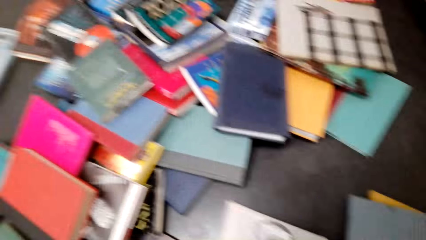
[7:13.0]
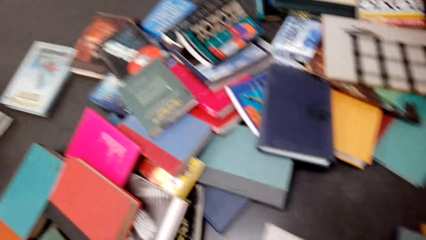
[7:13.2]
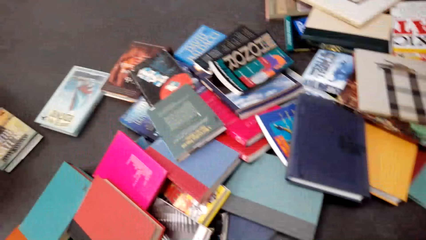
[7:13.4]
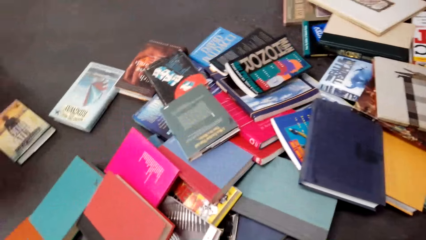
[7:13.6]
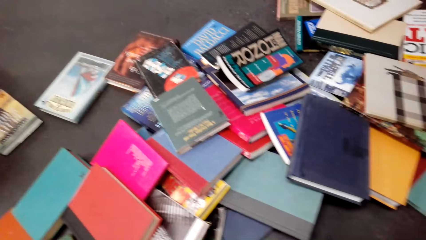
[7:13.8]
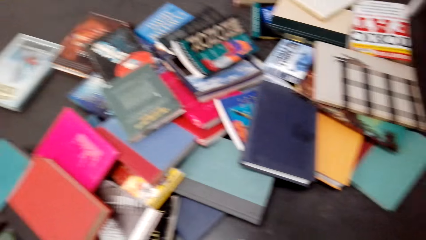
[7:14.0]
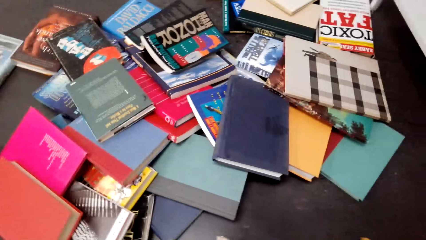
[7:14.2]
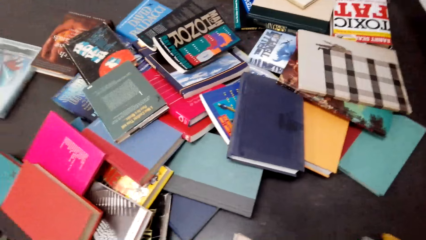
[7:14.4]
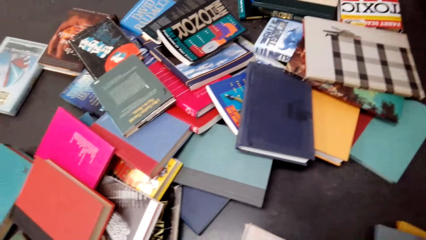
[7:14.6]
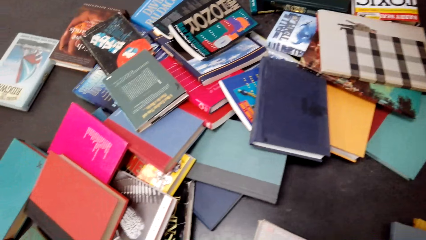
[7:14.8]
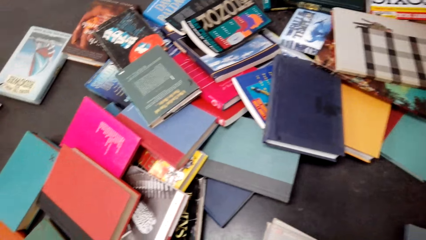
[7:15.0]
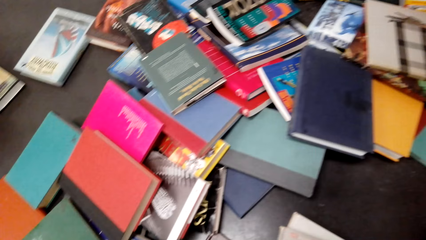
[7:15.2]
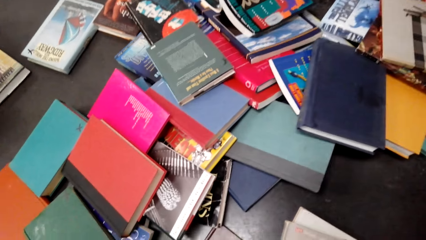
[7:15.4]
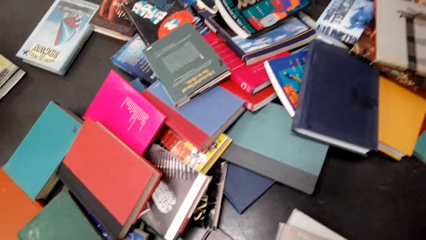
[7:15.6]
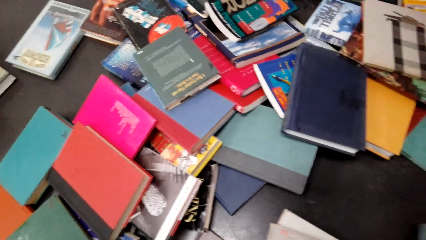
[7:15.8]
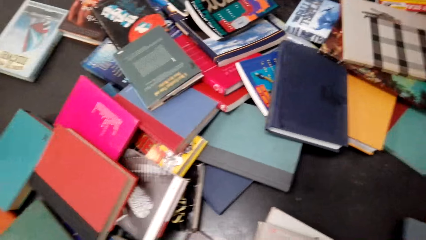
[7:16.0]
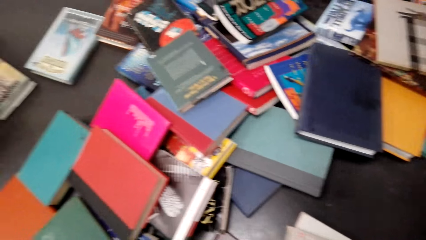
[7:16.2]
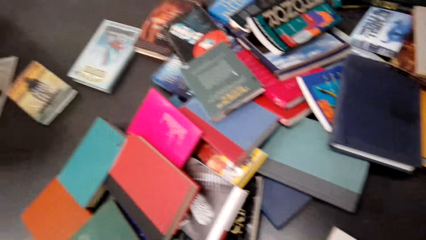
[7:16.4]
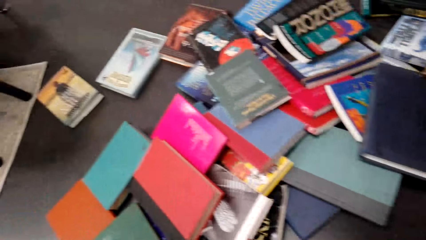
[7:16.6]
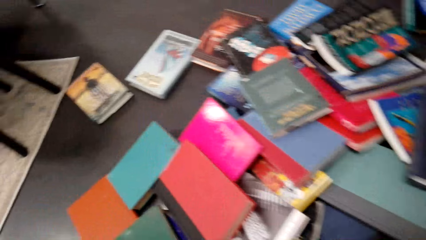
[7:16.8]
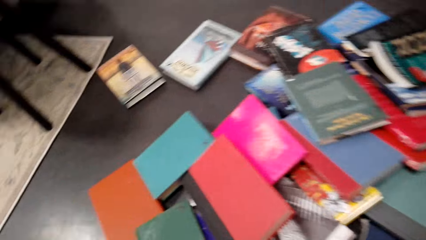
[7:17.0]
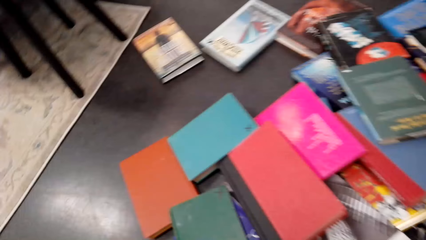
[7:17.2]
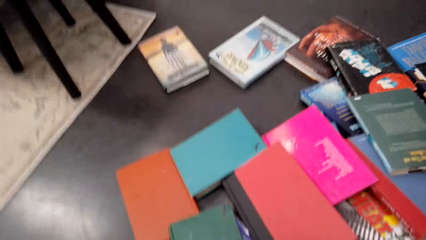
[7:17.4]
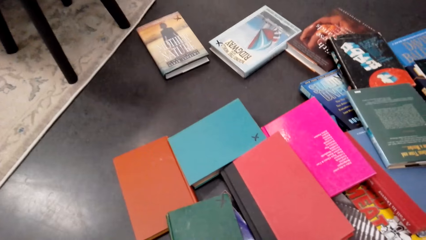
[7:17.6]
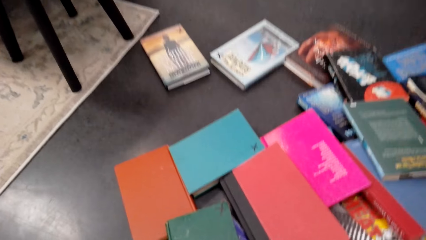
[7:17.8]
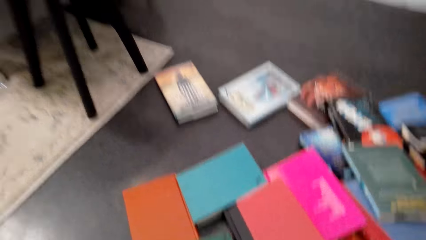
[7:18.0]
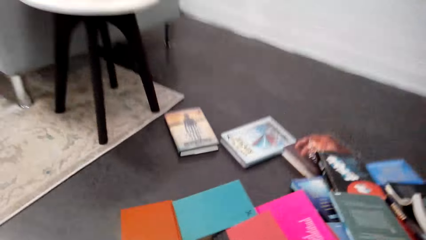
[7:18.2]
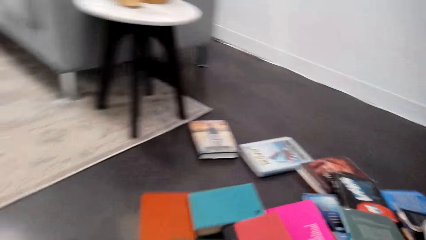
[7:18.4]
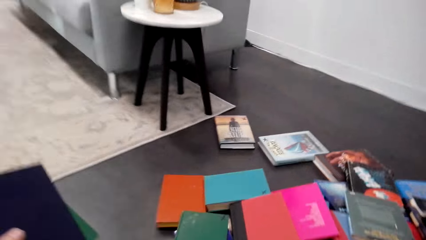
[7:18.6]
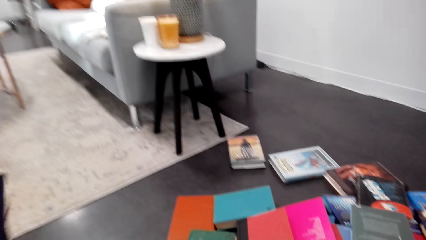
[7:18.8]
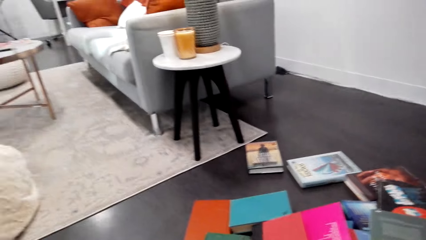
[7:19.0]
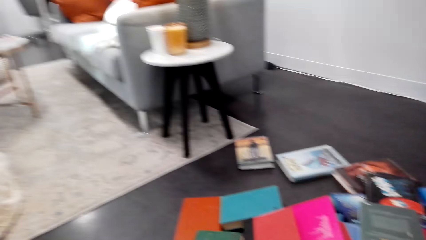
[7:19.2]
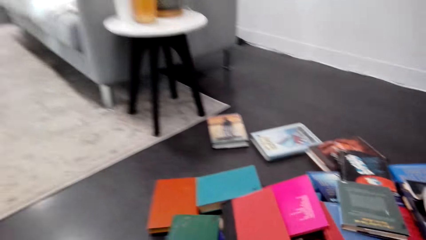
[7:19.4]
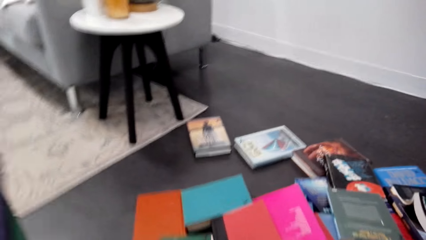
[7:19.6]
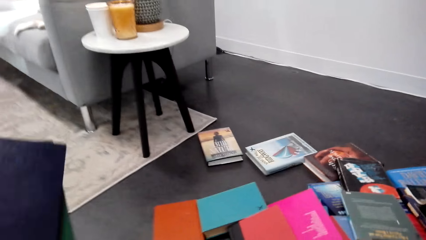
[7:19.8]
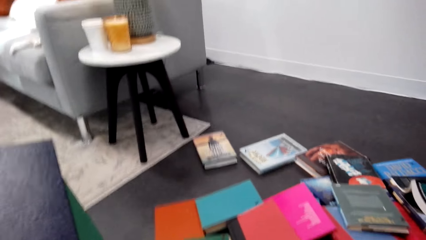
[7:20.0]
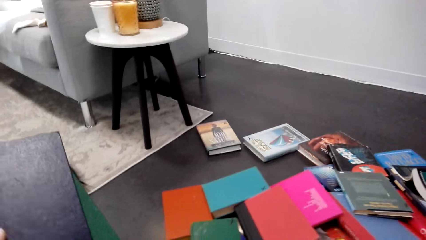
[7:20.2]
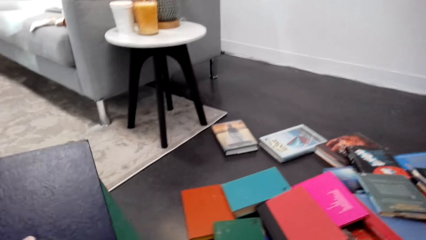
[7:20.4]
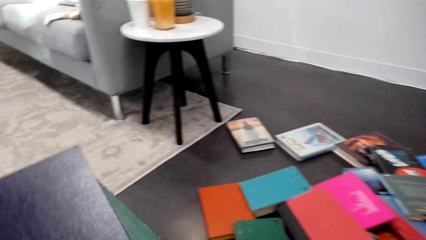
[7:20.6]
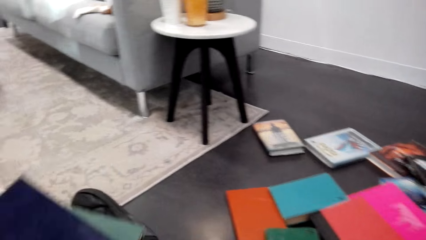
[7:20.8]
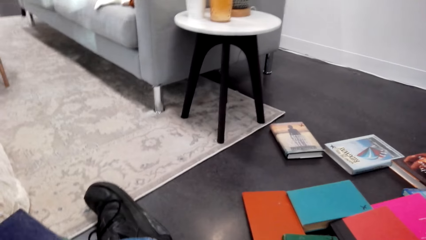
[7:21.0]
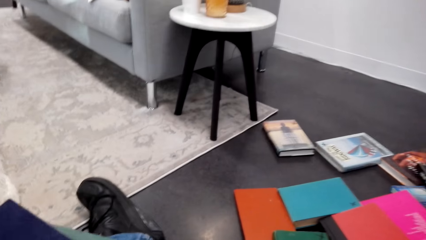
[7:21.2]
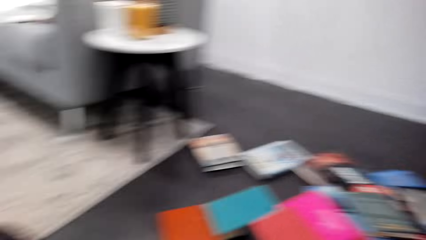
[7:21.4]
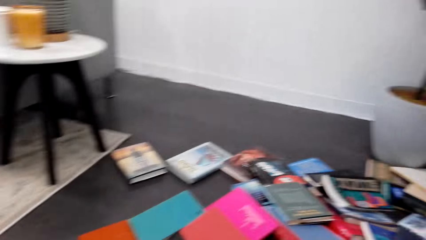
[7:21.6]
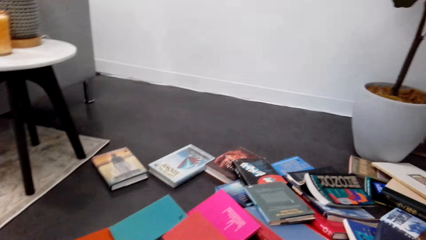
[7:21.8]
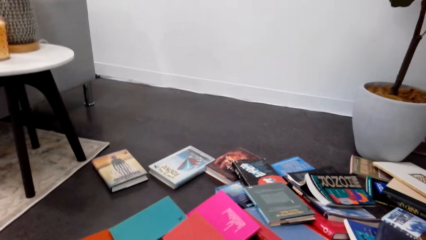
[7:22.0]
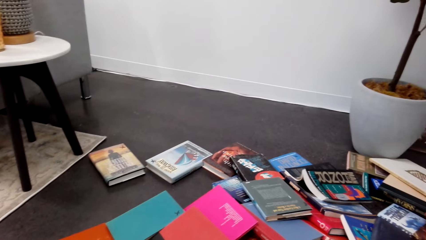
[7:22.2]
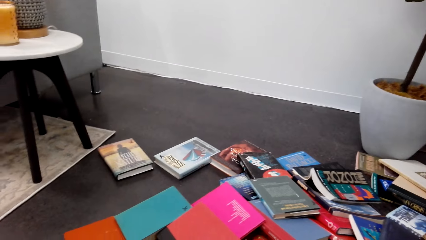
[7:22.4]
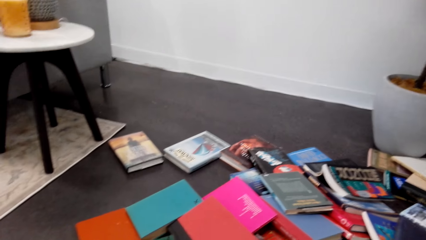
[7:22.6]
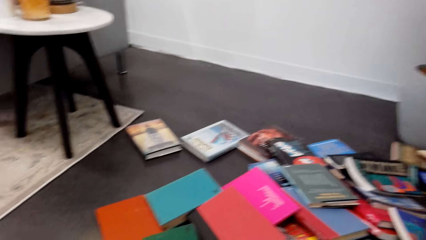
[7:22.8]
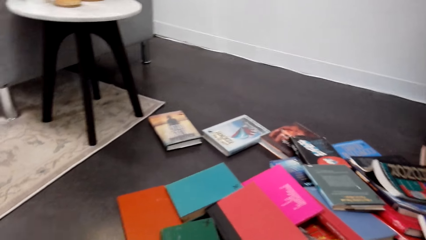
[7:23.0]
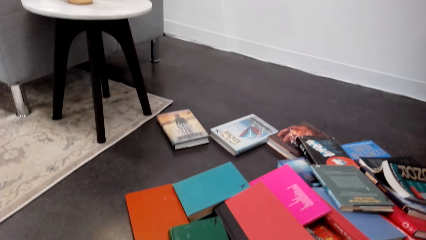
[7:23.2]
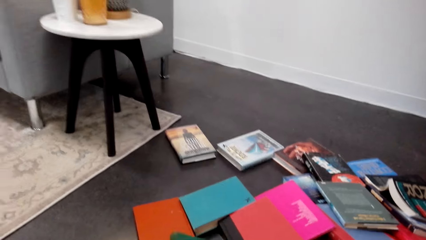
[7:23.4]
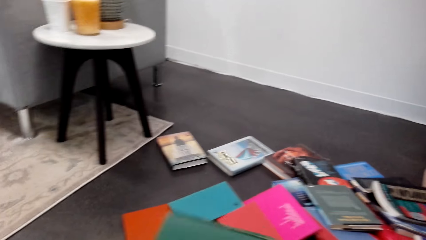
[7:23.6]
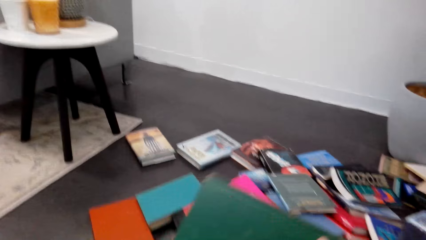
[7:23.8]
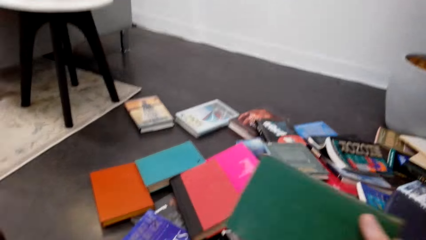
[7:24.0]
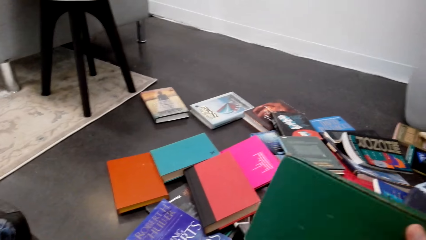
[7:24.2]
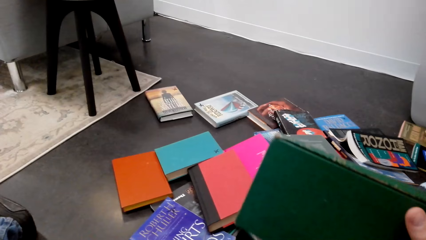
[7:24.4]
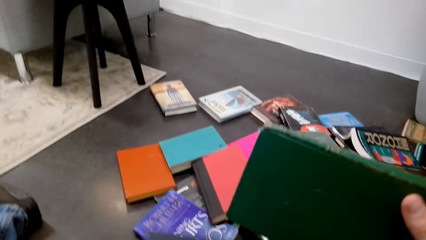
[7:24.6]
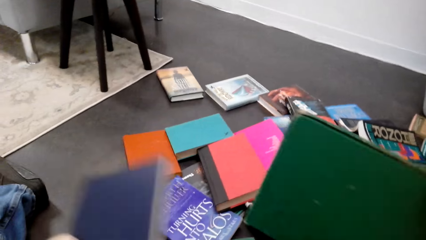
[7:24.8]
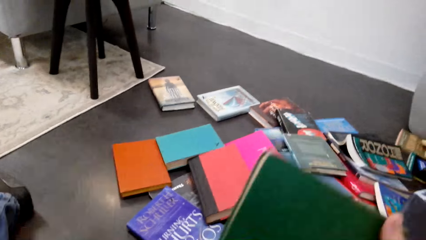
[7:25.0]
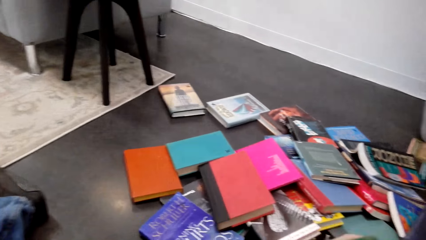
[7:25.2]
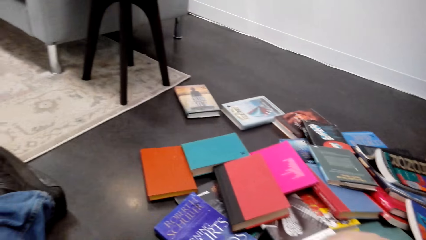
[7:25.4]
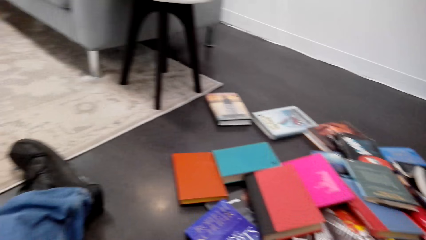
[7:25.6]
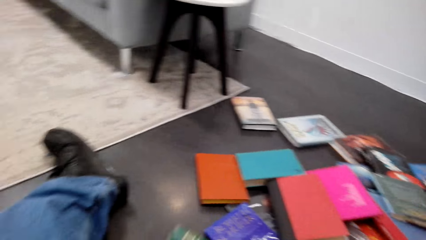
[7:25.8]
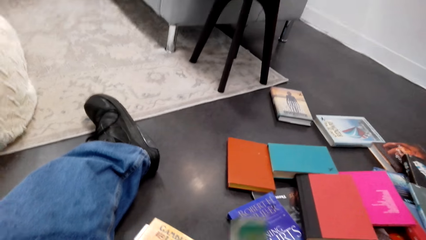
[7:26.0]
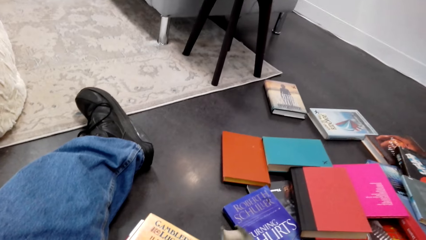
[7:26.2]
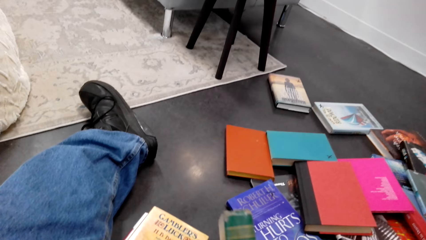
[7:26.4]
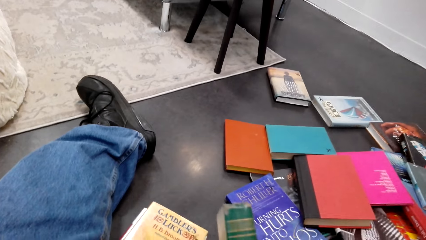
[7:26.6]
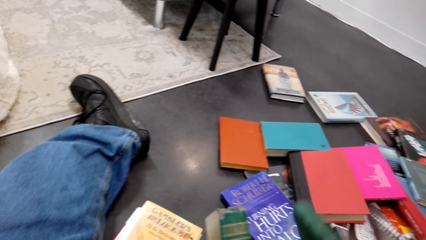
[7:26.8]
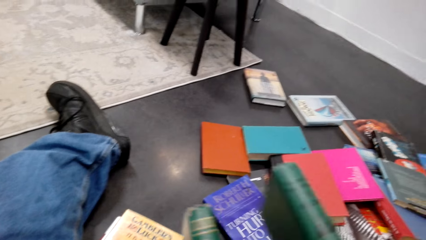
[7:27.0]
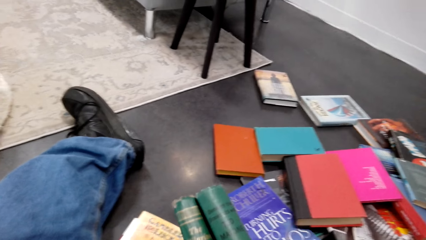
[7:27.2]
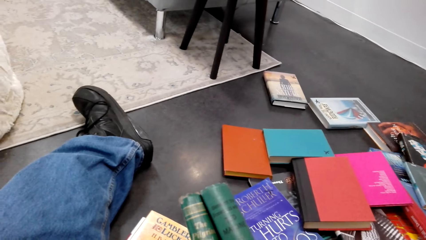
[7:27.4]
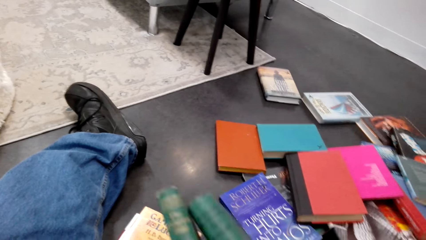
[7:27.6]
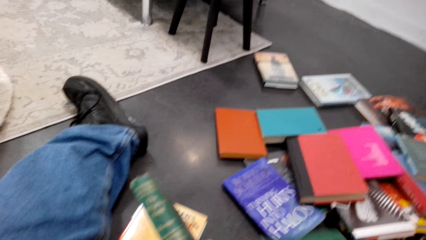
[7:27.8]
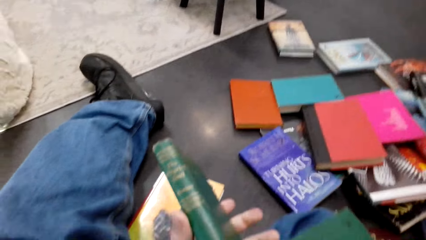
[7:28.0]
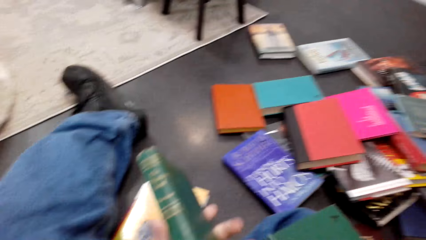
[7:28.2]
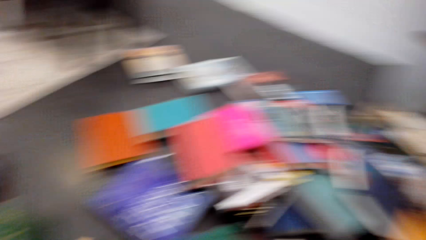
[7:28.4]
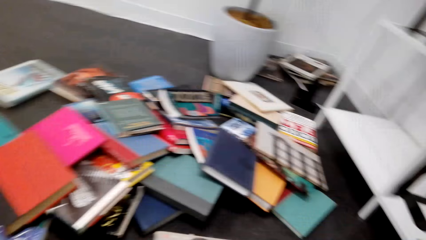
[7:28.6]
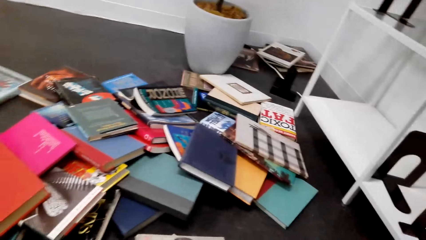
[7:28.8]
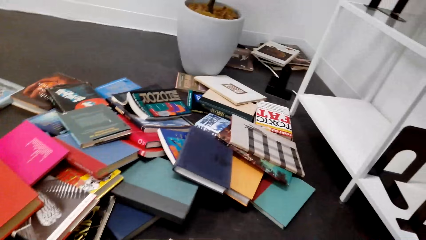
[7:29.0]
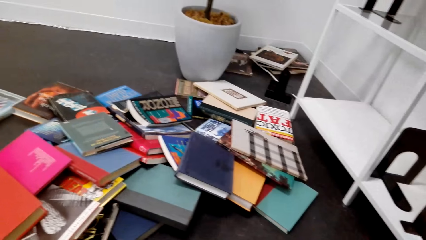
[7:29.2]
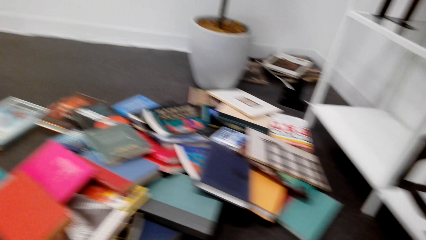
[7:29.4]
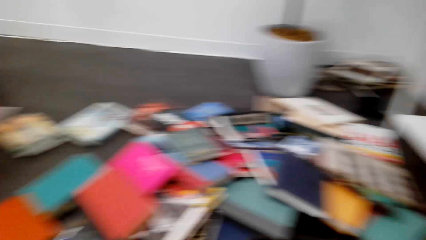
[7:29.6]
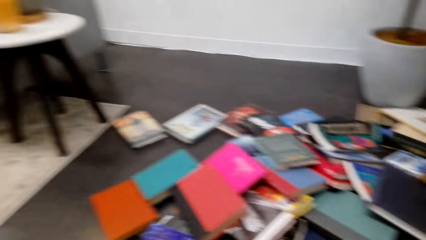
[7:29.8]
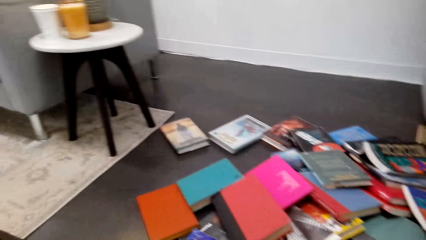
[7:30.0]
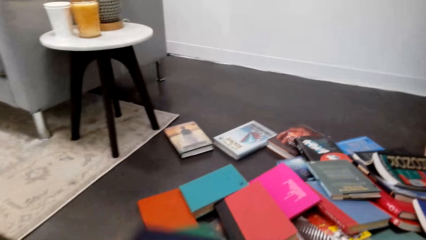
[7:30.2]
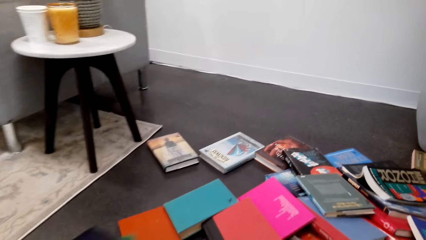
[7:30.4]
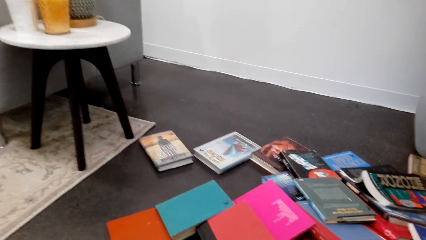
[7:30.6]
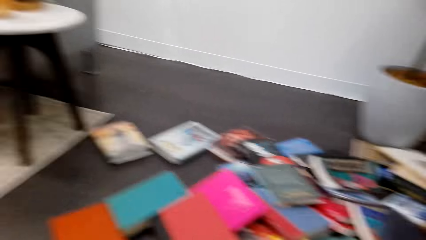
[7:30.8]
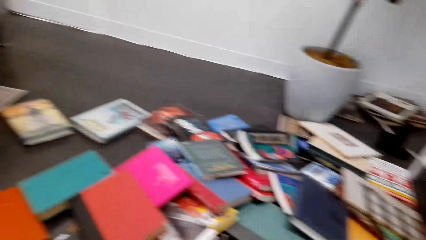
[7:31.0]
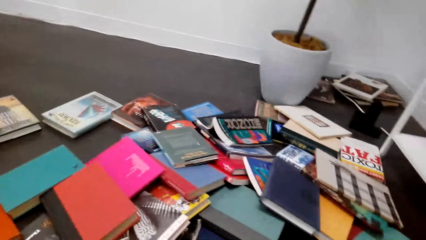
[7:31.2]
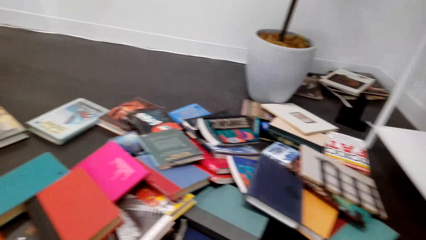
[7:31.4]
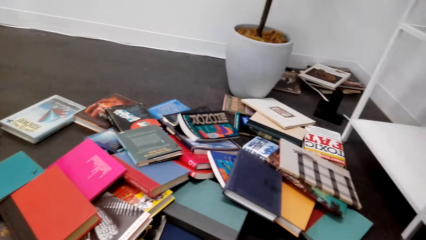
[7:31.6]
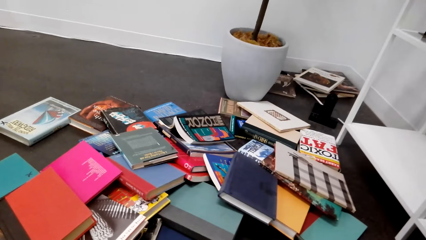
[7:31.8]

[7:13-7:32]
The camera wearer coughs. They hold a book. They pick books. They pick a book from the floor. They put the books together. They pick the books.
